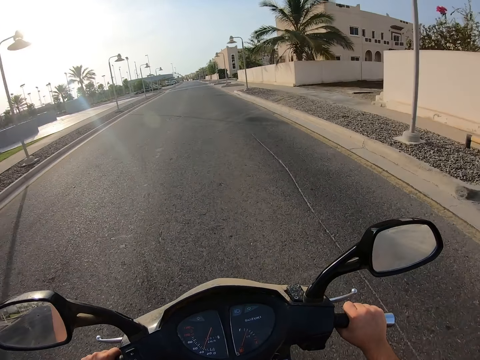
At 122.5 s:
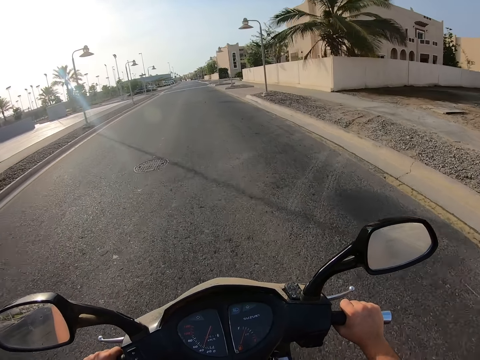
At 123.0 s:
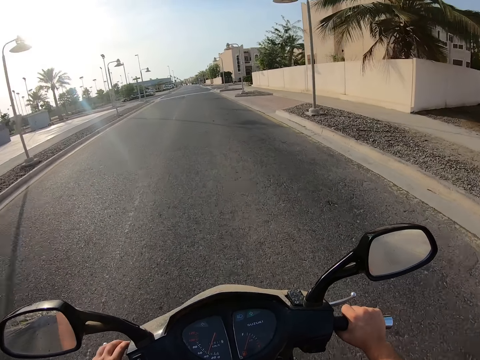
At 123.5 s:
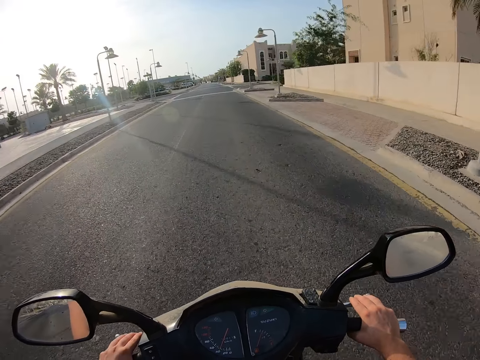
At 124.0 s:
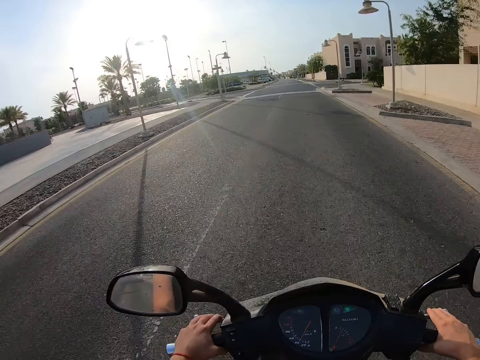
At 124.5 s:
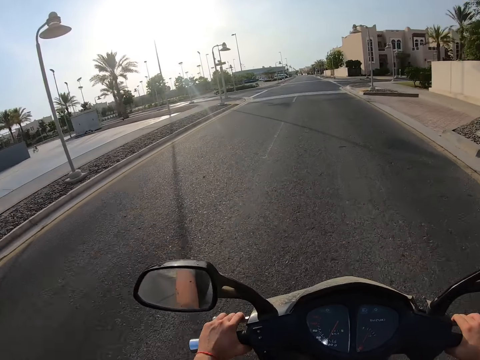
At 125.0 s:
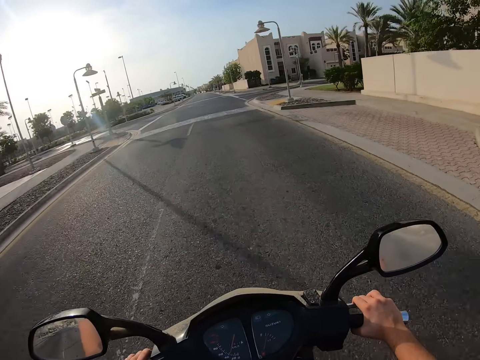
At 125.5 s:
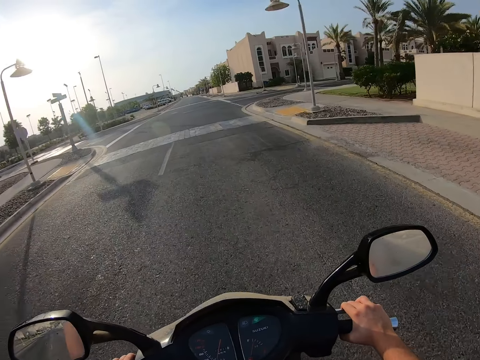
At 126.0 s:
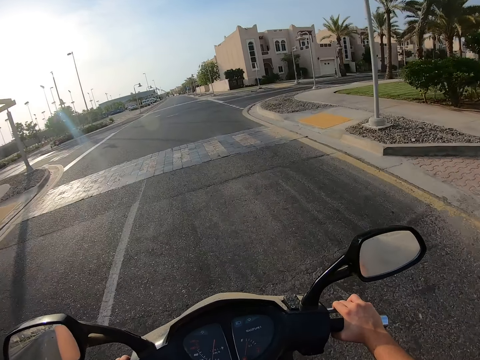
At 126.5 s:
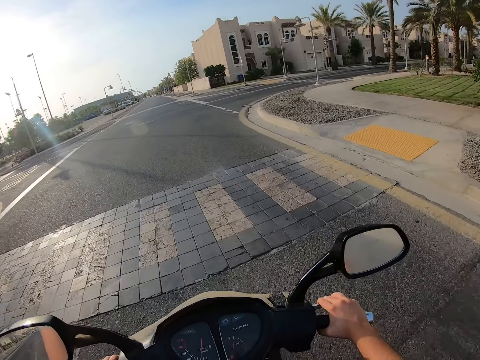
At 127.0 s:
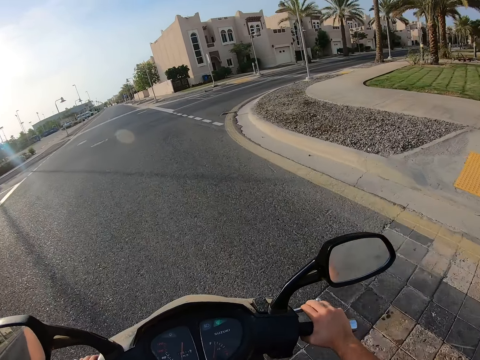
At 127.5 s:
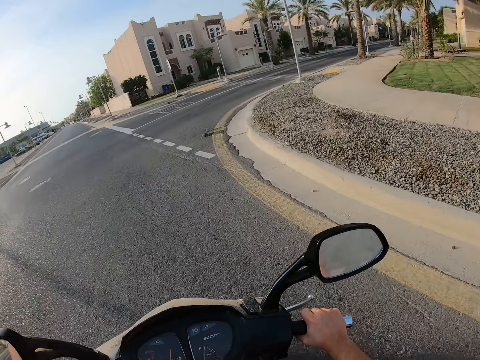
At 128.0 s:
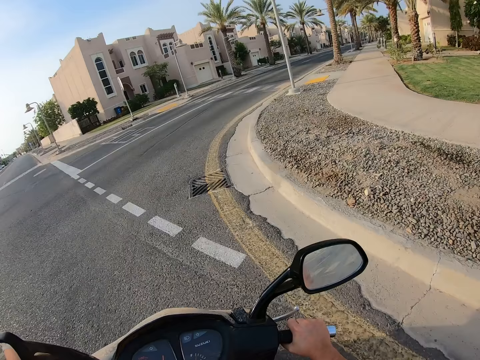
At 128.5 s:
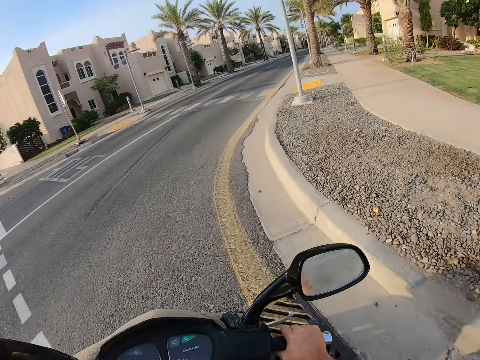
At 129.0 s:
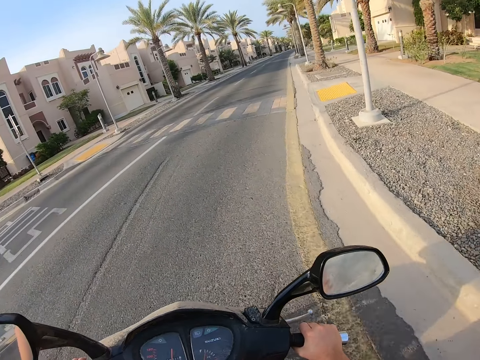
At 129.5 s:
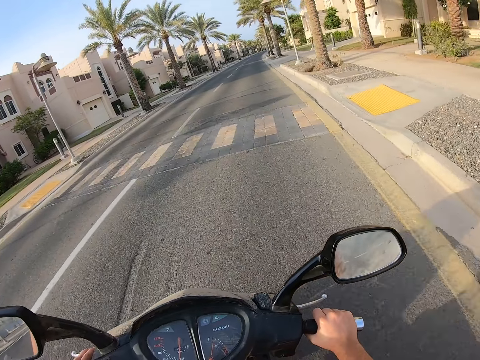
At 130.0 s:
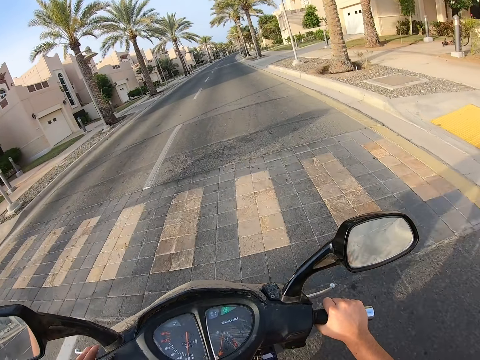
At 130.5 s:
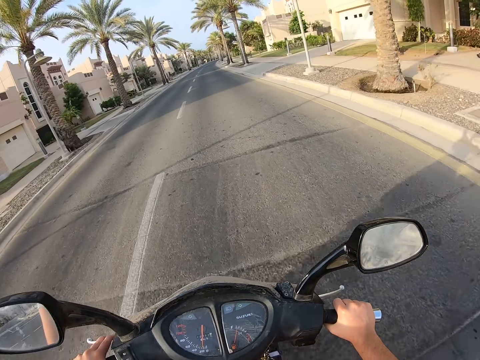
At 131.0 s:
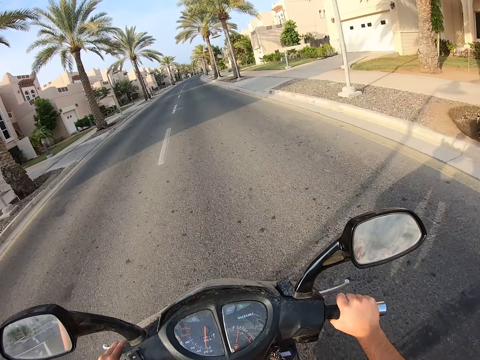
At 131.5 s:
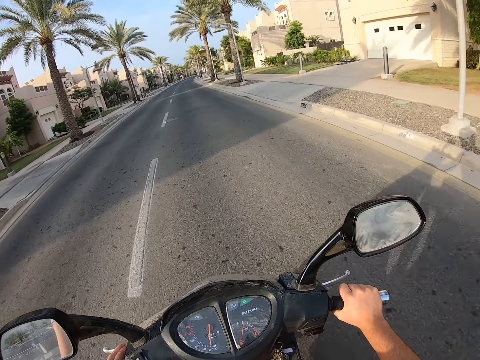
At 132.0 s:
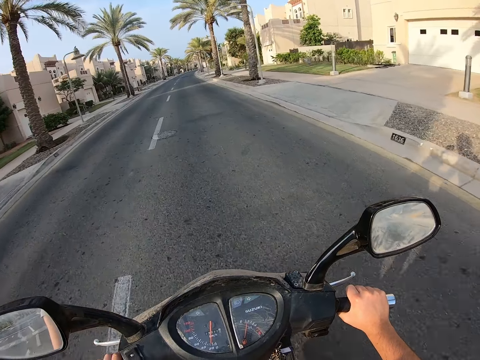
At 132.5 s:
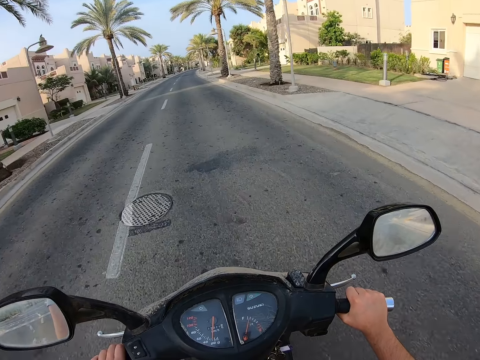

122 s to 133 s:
The camera wearer adjusts his left hand. He adjusts his right hand.

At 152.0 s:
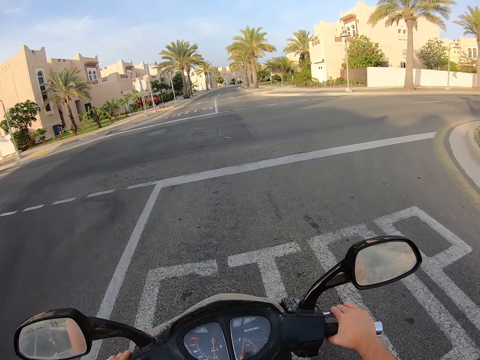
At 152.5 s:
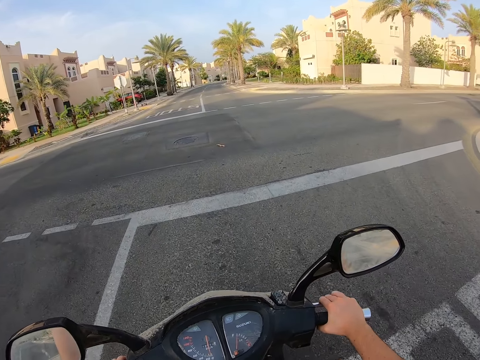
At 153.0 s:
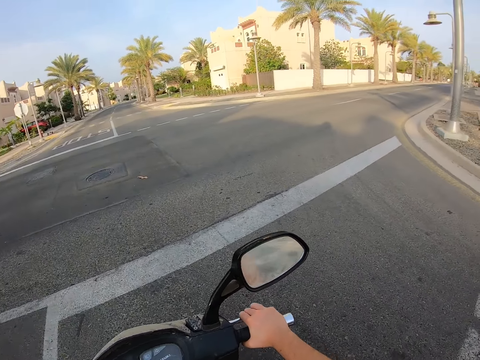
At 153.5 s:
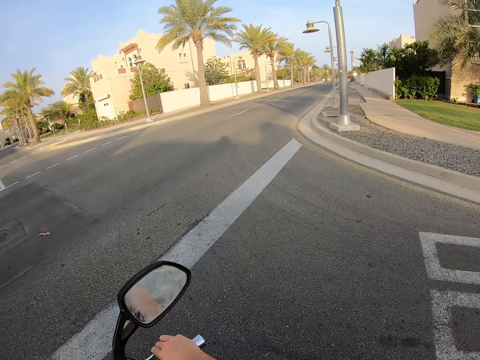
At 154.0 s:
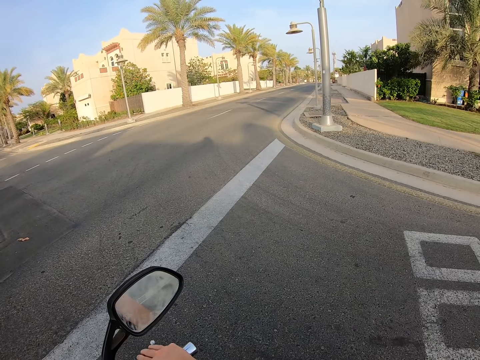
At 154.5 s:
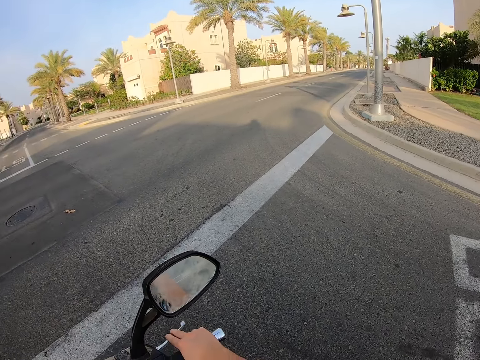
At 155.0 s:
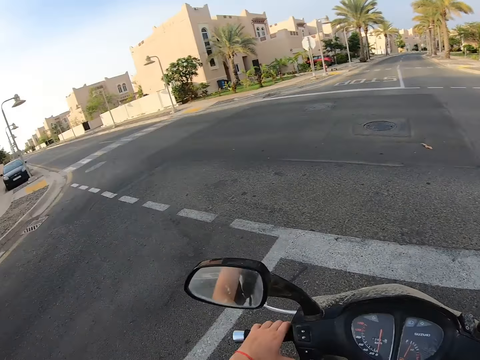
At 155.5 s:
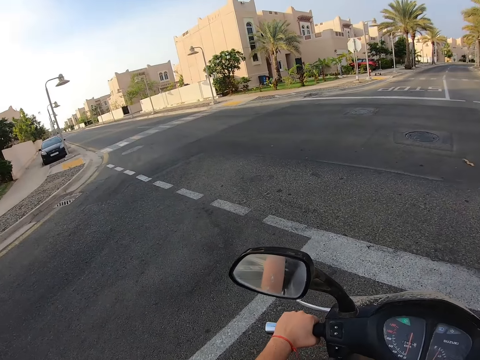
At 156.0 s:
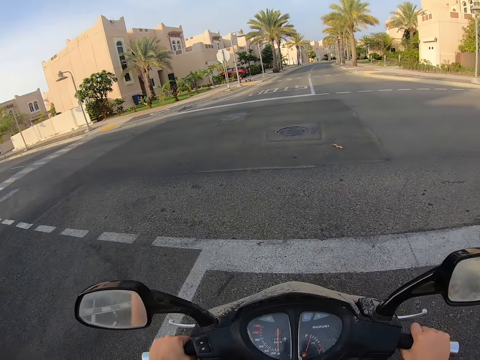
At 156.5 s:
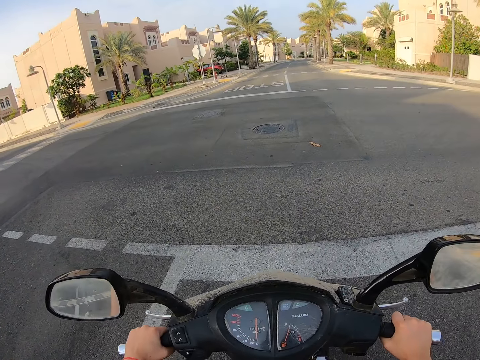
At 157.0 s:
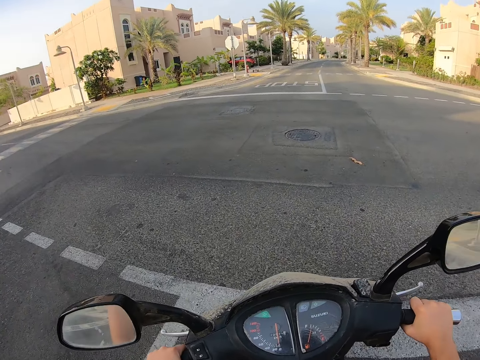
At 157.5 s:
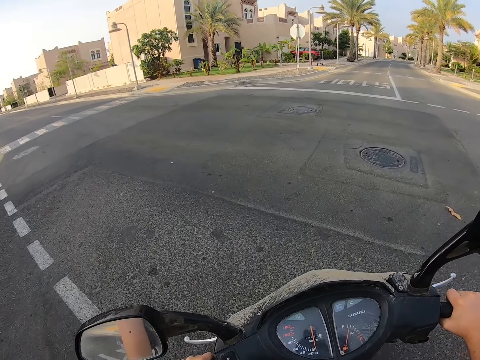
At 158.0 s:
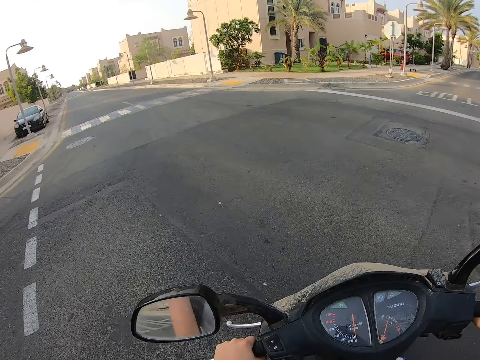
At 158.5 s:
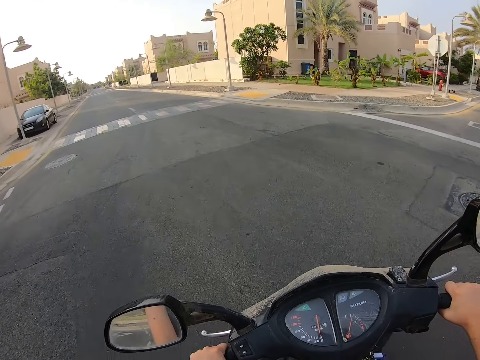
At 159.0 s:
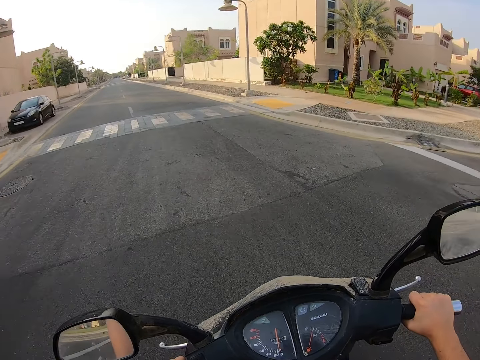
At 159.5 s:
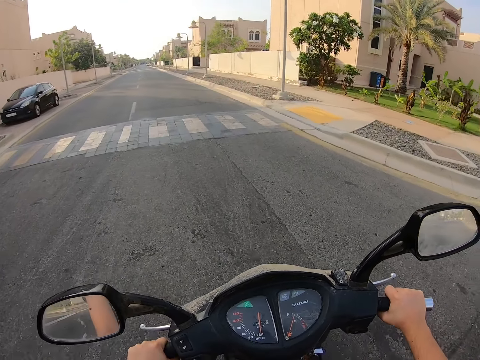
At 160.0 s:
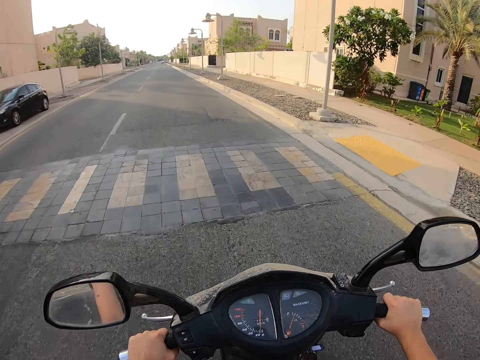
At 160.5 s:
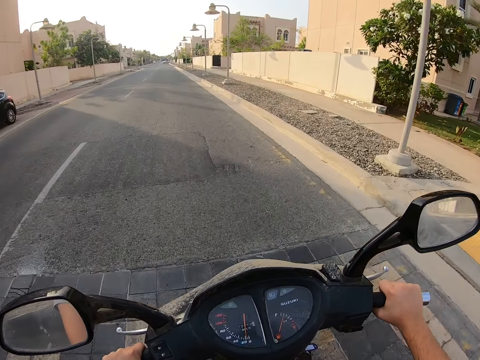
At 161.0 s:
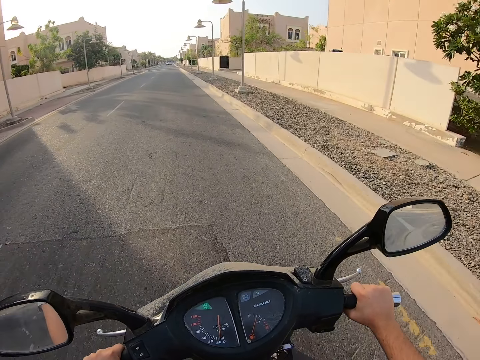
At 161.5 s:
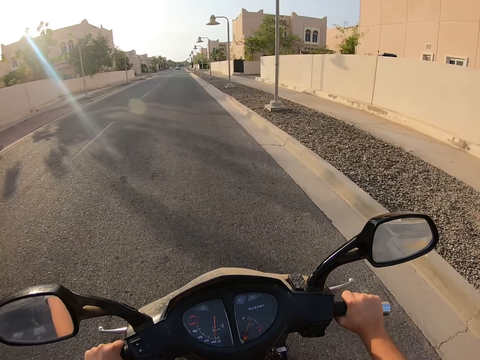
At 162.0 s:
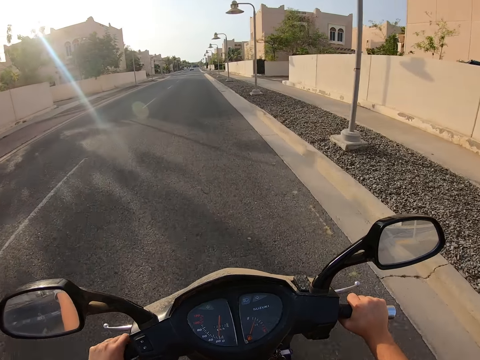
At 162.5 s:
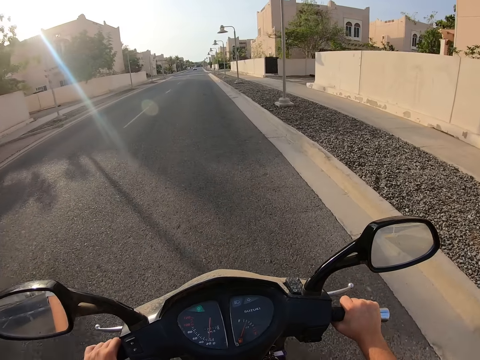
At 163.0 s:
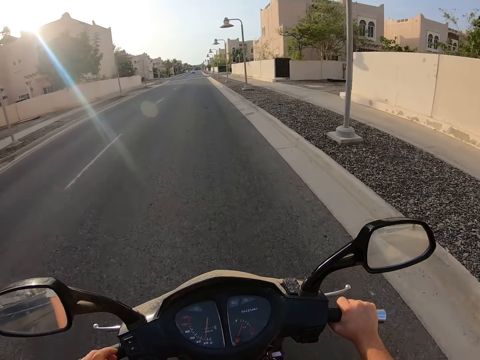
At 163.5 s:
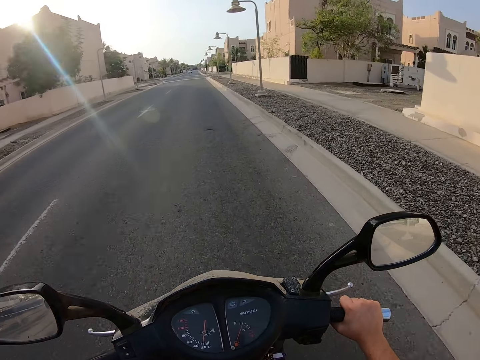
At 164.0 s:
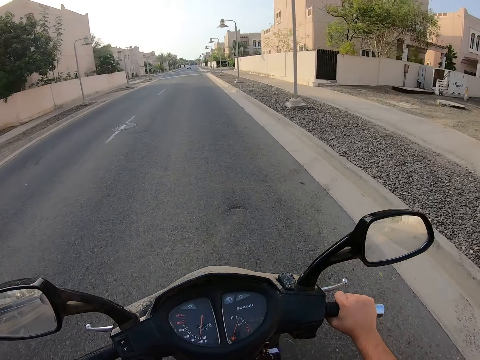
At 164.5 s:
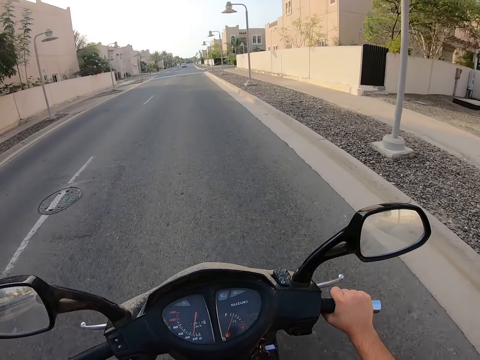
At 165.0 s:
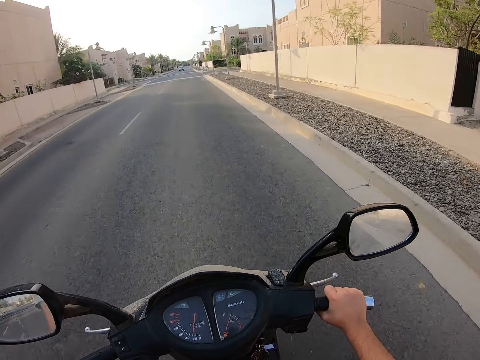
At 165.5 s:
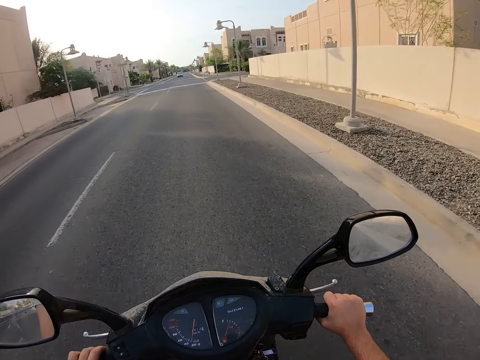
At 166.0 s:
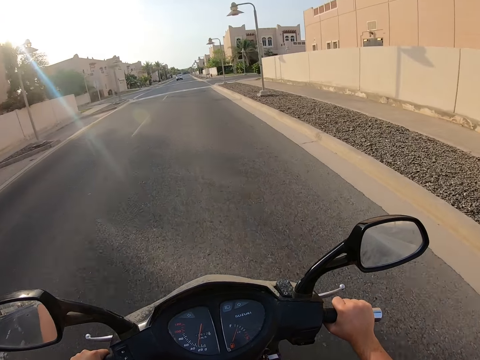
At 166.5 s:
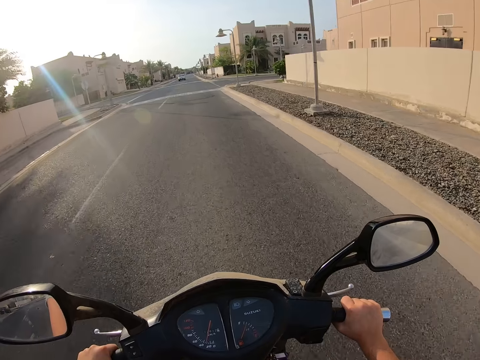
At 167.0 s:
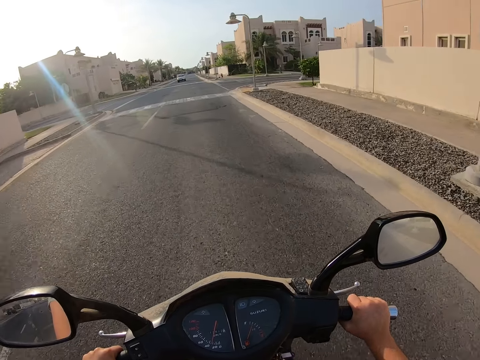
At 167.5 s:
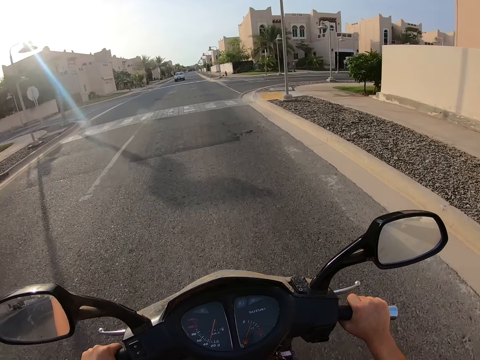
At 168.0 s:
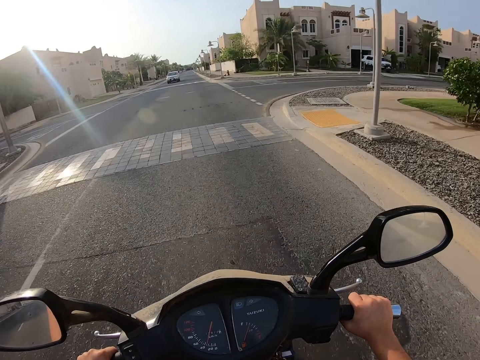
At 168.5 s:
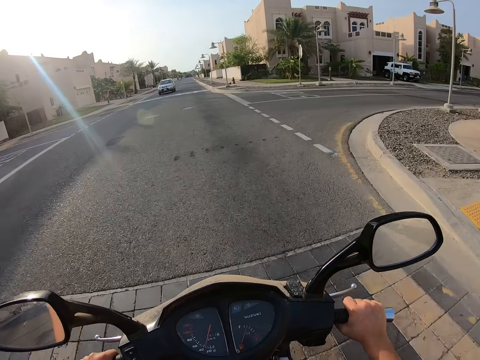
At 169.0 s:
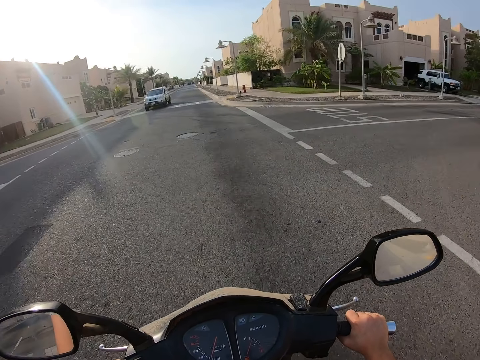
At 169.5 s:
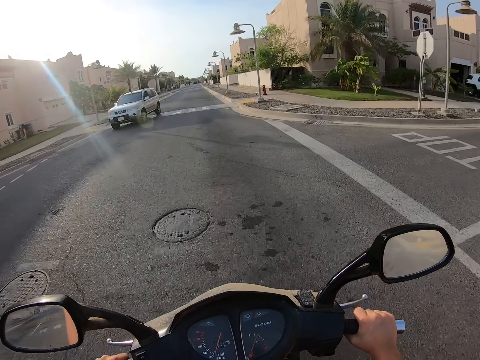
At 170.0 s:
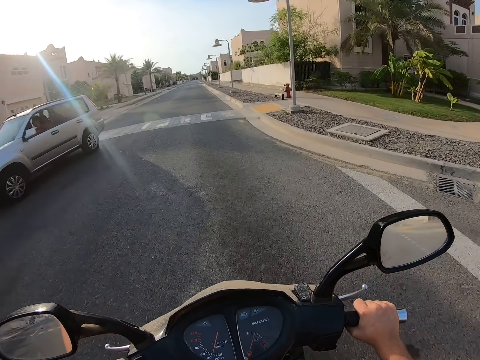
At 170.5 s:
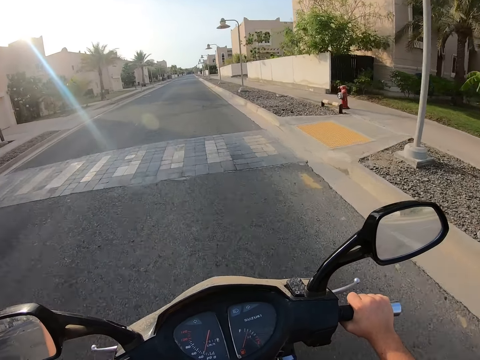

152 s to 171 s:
The camera wearer stops on the road. They ride the motorcycle on the road.
